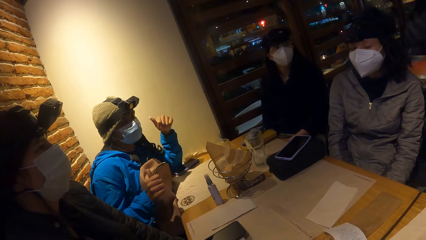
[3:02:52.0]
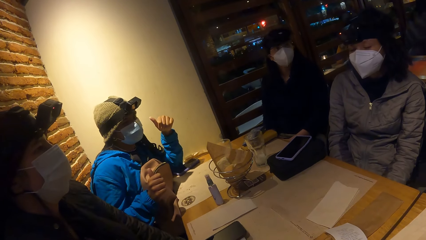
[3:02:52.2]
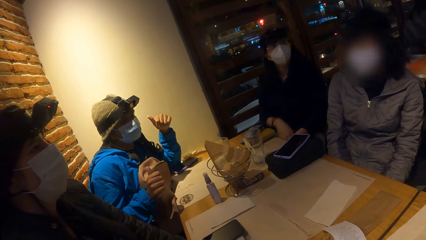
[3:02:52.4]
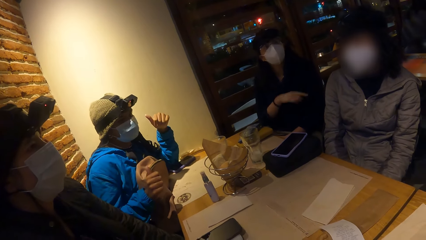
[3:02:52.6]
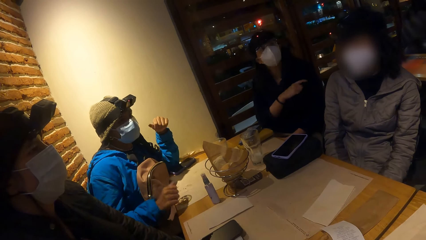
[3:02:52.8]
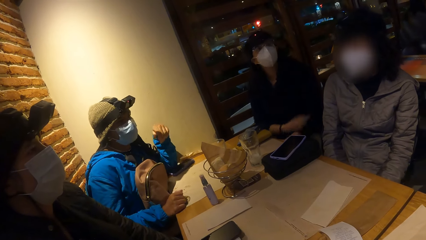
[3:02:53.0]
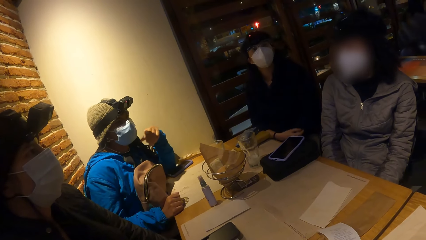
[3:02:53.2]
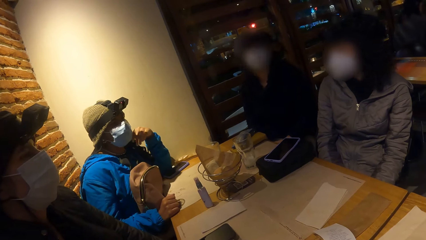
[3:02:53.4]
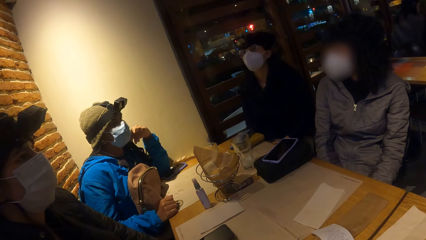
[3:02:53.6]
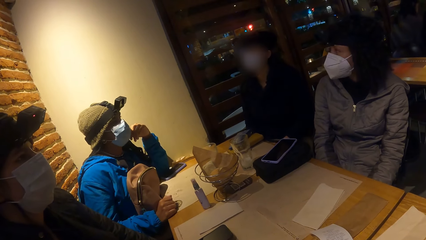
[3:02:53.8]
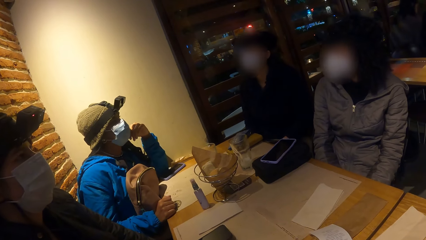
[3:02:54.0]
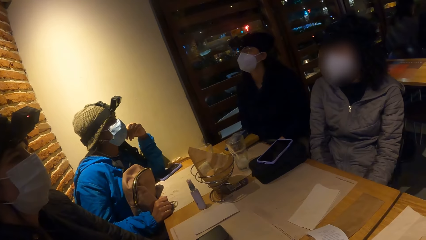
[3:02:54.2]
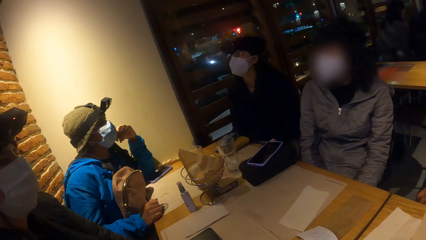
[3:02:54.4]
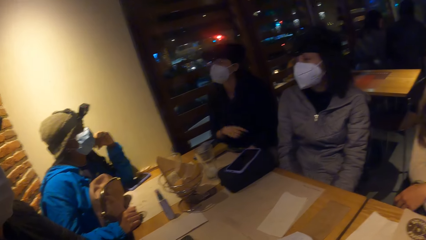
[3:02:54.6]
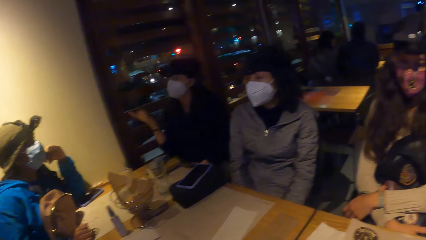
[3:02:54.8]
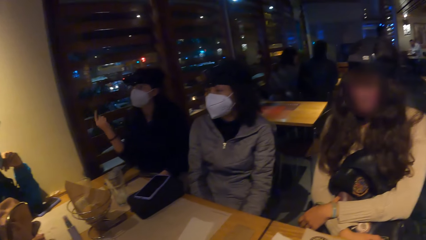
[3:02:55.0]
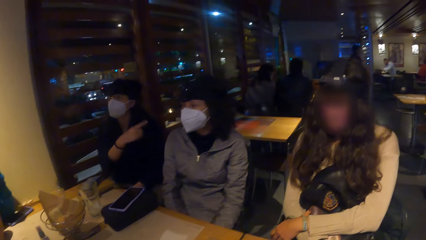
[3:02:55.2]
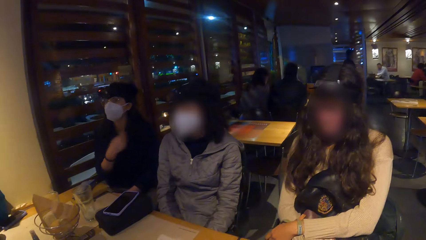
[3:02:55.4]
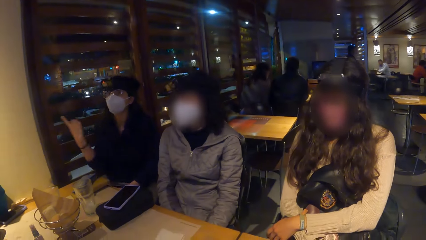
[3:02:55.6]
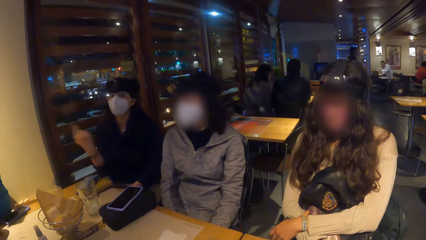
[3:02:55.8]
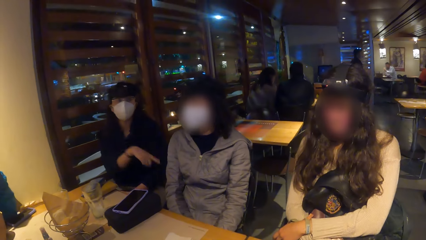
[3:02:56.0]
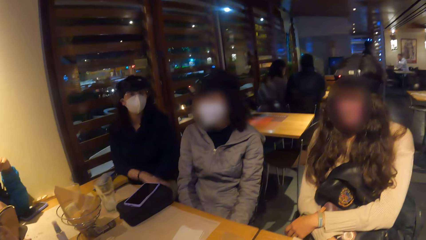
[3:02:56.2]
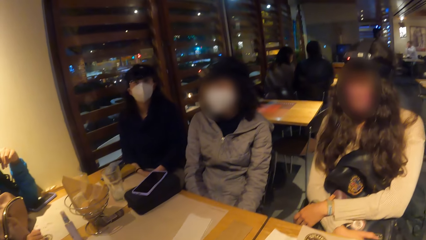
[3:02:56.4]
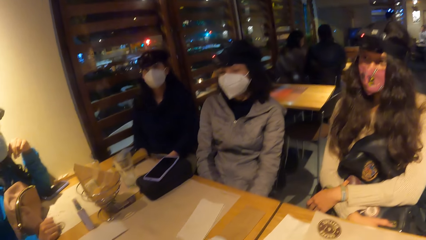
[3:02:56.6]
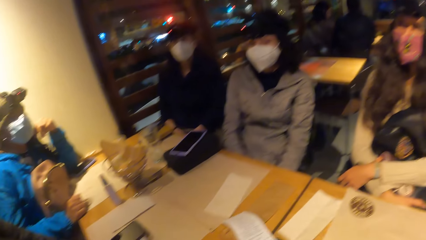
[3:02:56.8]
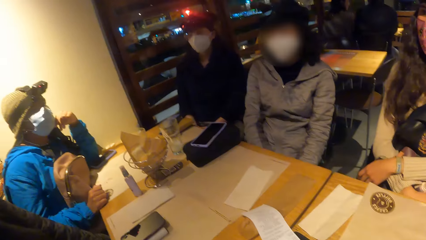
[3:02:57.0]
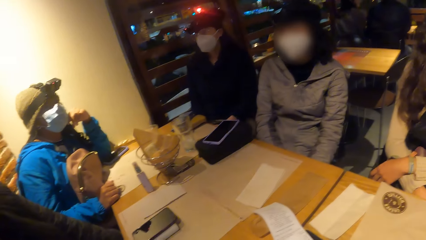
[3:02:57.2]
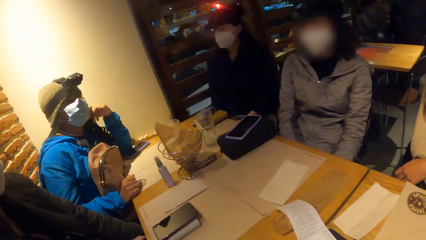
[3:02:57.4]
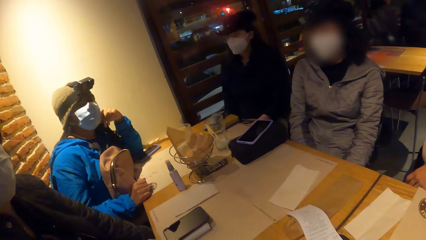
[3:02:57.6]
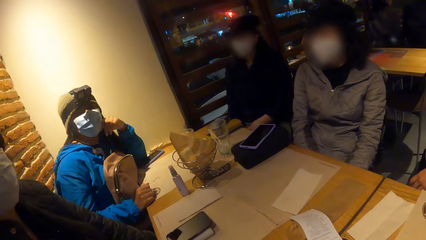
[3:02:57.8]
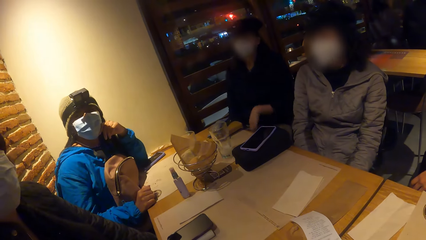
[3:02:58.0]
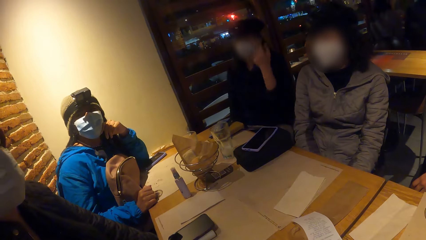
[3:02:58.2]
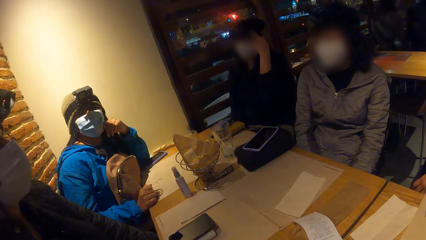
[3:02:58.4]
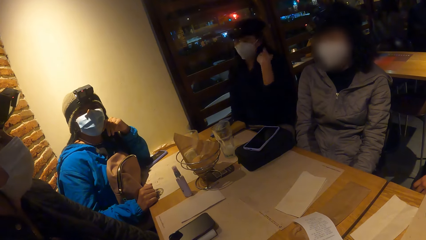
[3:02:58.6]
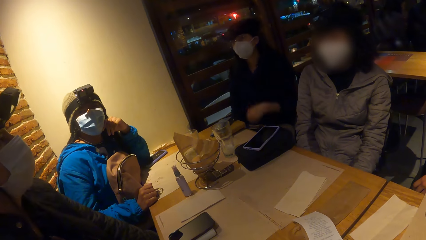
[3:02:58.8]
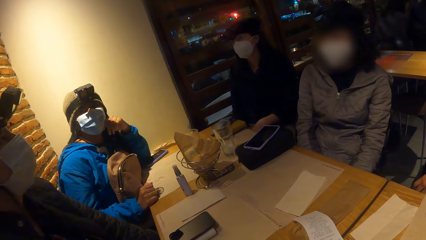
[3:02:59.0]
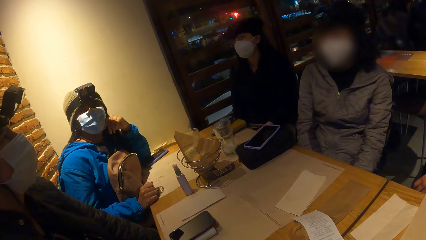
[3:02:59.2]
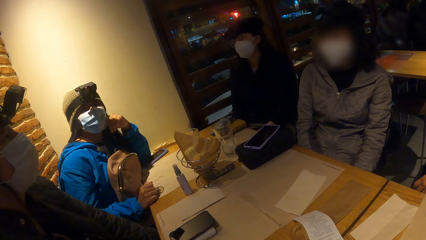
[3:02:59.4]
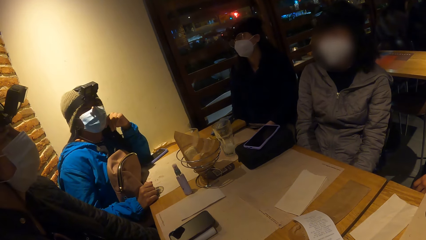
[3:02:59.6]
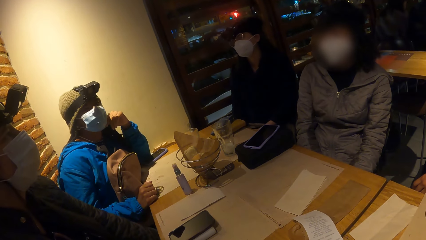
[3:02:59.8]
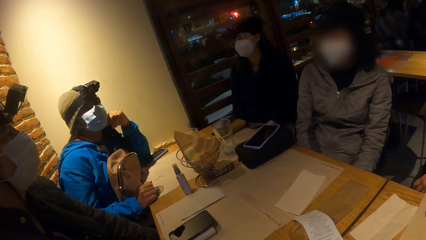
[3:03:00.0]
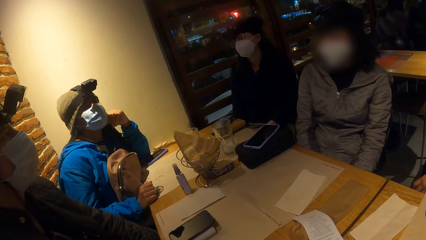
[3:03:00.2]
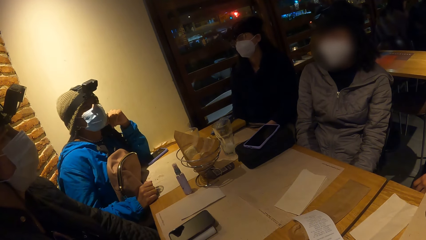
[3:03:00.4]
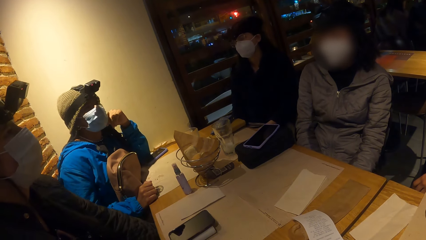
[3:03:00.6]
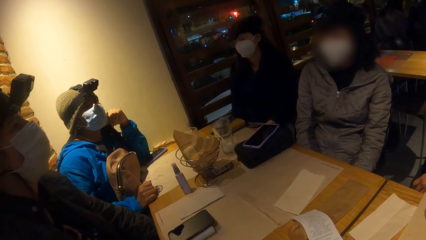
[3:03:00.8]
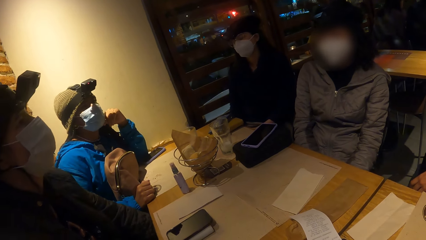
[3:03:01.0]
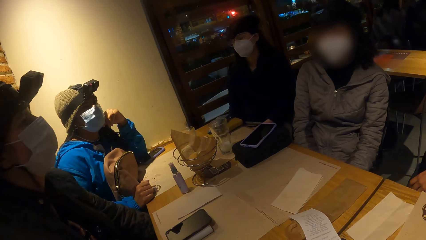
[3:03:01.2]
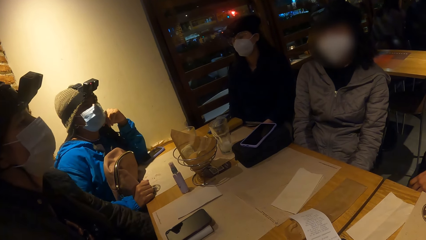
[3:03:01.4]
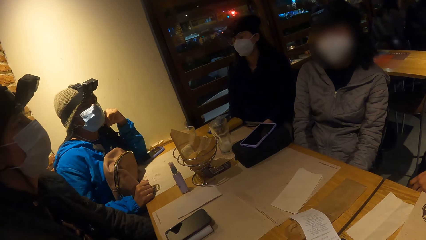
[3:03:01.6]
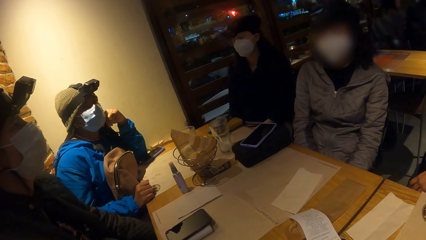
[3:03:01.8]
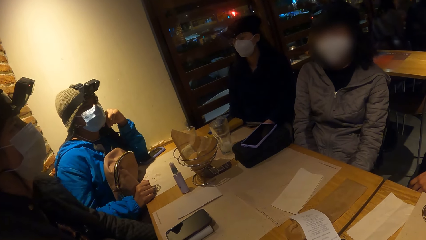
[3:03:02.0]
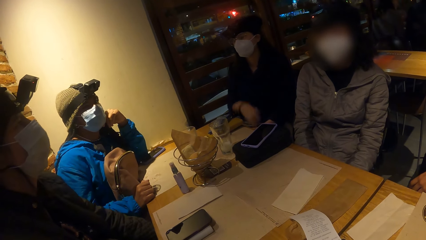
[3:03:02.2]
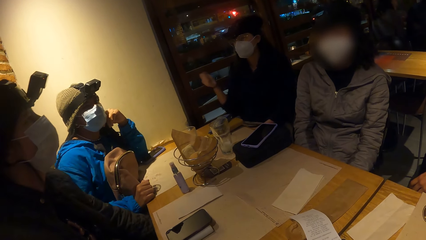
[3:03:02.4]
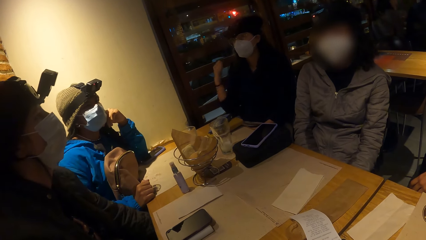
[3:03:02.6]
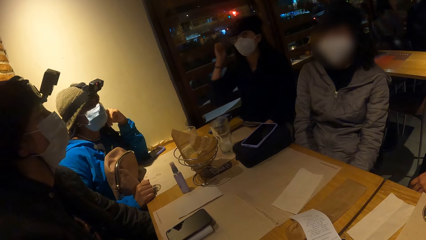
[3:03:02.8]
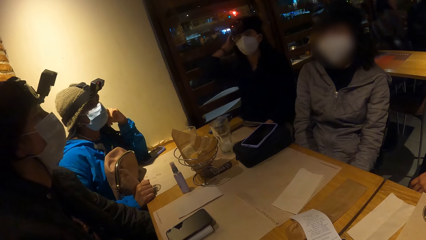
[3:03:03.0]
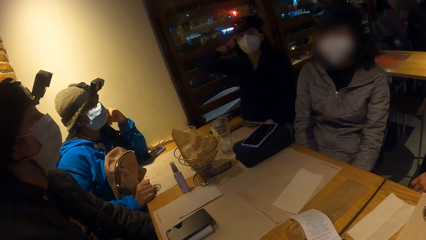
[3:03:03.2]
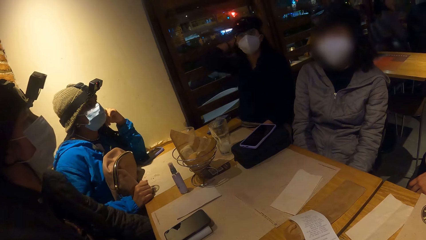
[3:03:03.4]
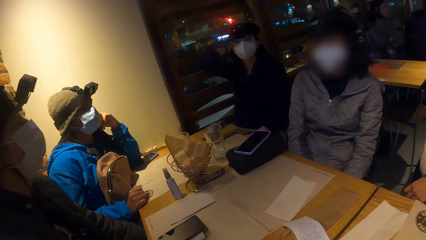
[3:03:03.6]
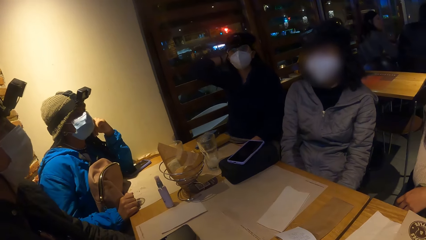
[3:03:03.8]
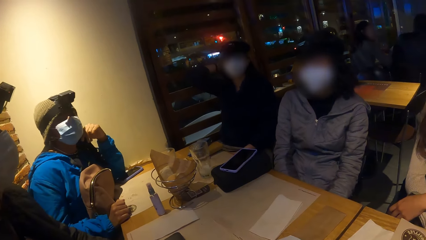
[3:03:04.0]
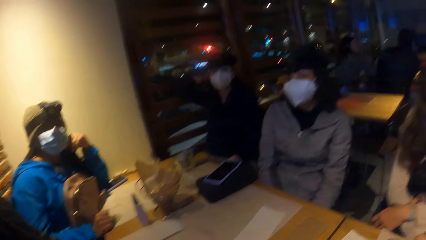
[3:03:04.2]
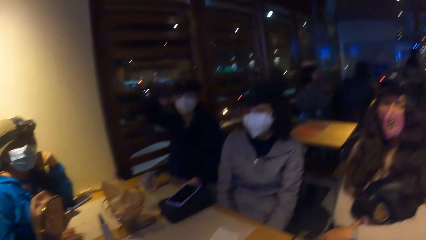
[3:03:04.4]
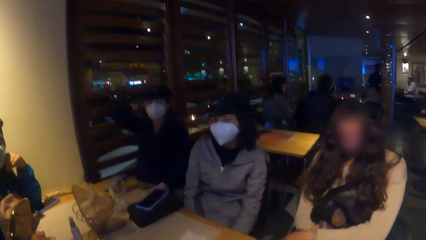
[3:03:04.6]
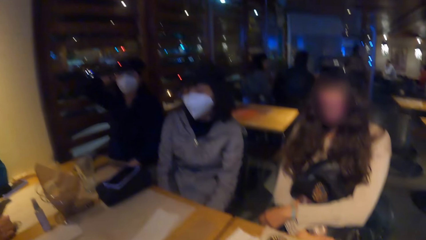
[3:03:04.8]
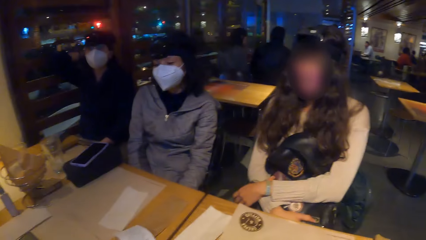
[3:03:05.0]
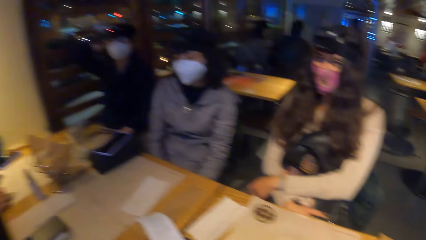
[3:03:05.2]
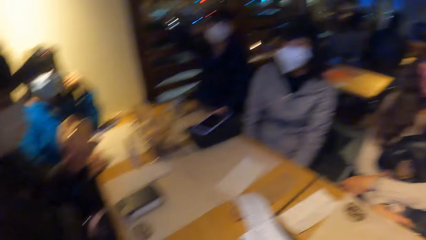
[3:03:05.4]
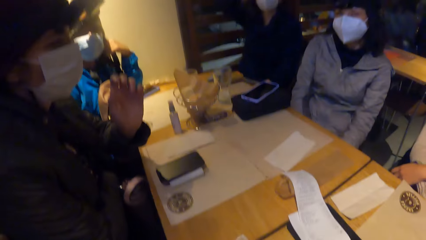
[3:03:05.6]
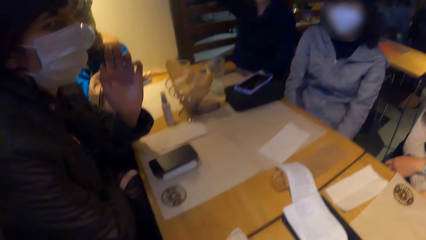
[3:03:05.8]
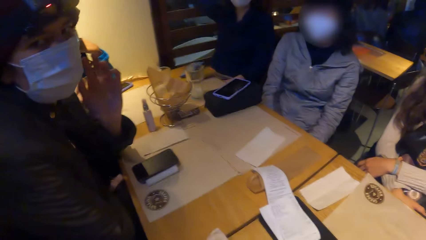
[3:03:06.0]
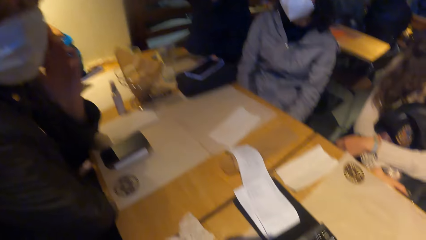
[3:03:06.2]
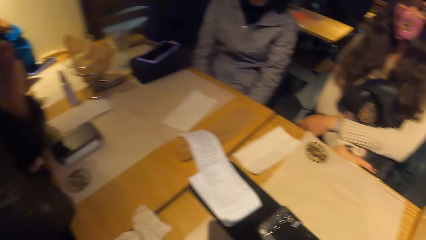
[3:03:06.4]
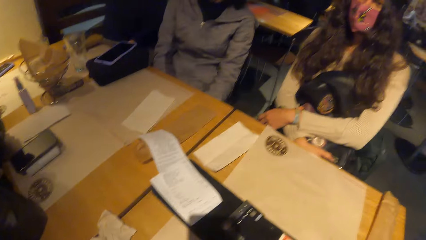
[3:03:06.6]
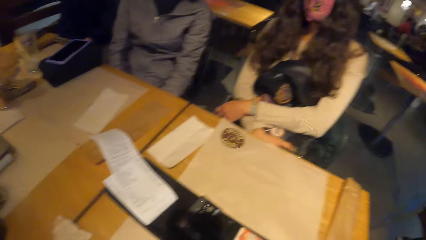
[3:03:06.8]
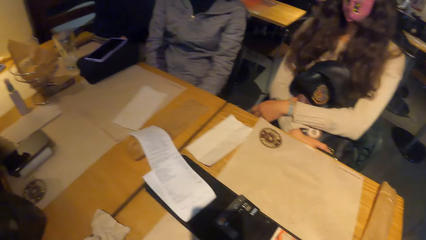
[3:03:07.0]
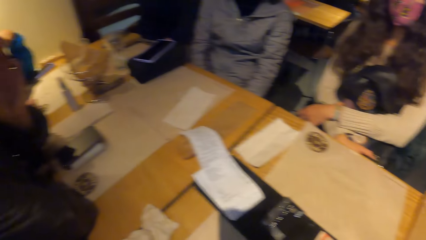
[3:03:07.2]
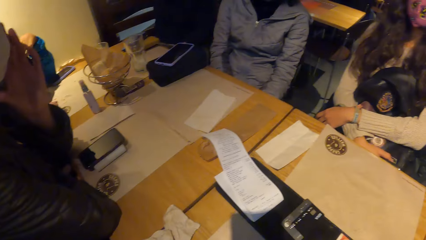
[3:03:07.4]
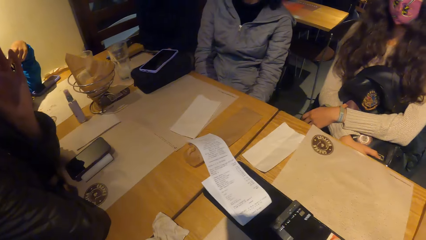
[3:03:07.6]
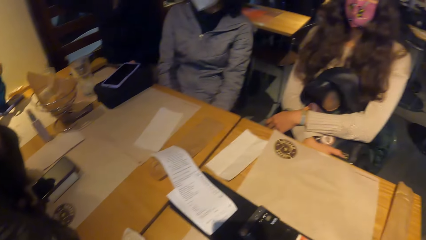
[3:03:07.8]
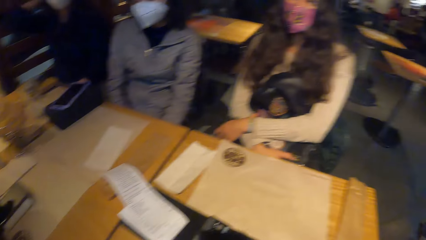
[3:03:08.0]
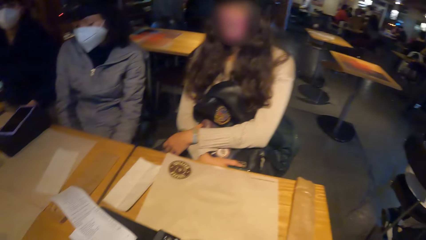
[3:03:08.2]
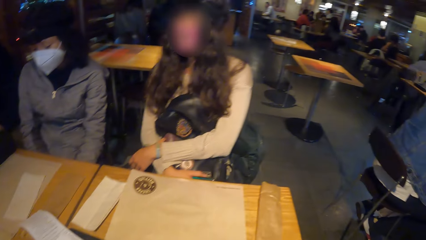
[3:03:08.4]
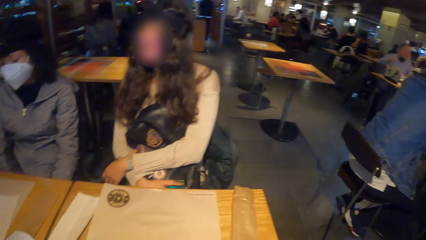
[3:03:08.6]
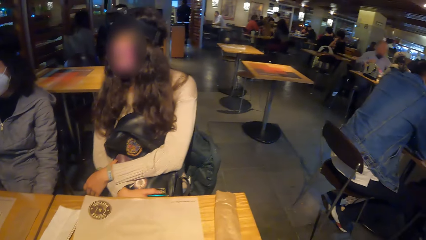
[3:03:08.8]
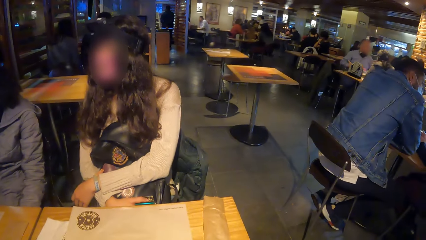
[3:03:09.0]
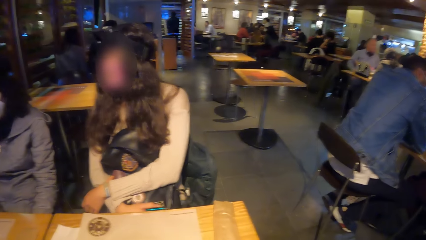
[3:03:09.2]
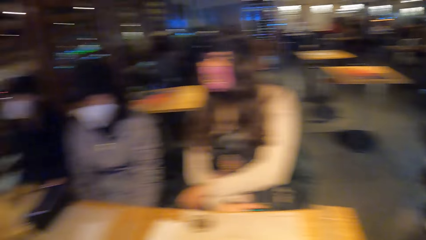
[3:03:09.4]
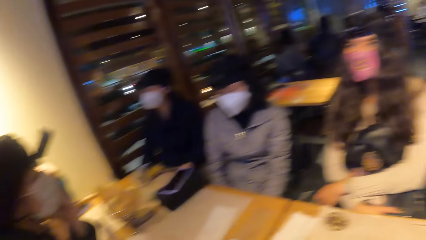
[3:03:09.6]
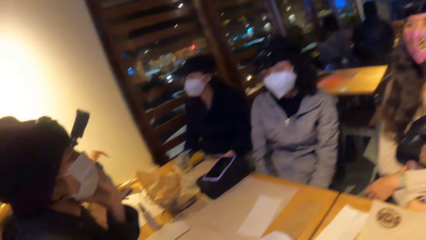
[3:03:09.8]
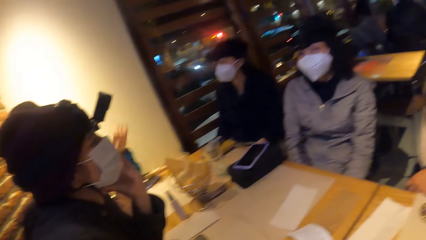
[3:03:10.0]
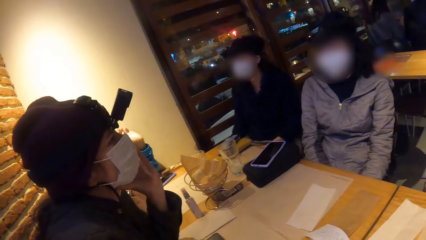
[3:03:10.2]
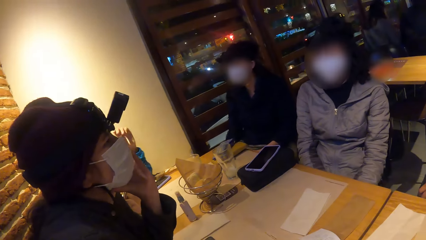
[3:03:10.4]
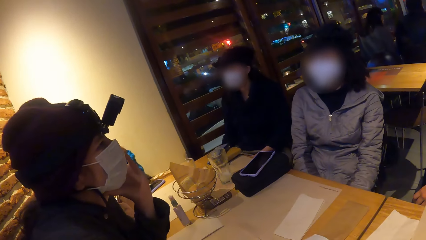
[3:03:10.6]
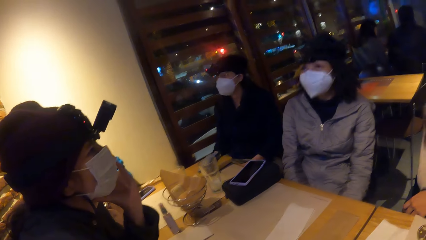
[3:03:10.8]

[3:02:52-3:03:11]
A woman converses with the camera wearer. Another woman converses with the first woman and a third woman. The first woman looks at the camera wearer. The second woman touches her head with her right hand. The camera wearer converses with the third woman. They look around. A fourth woman converses with the camera wearer.
